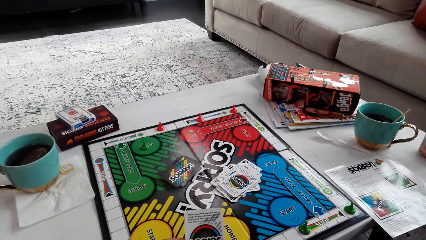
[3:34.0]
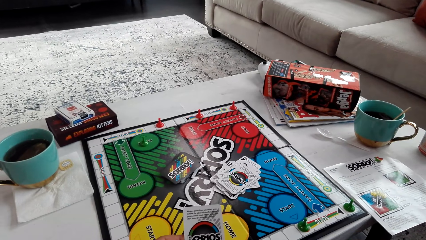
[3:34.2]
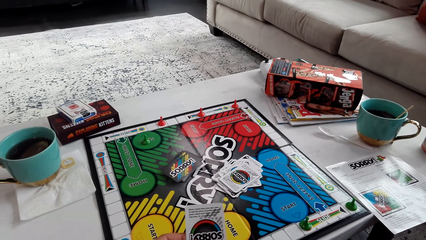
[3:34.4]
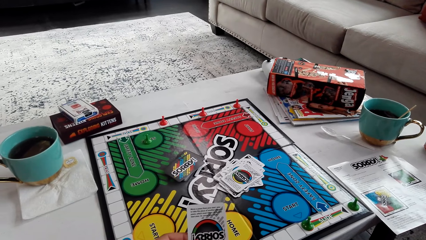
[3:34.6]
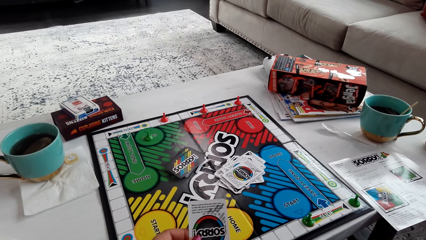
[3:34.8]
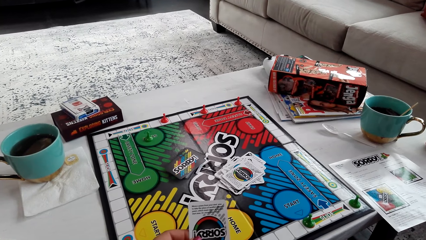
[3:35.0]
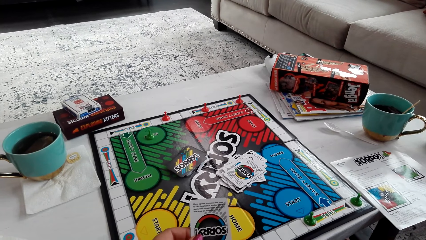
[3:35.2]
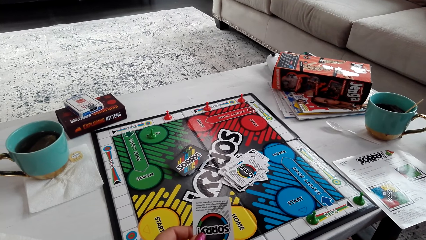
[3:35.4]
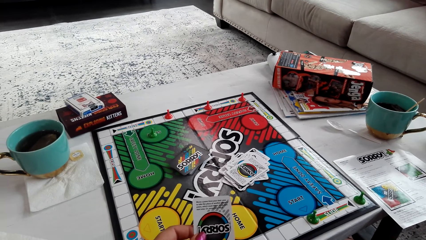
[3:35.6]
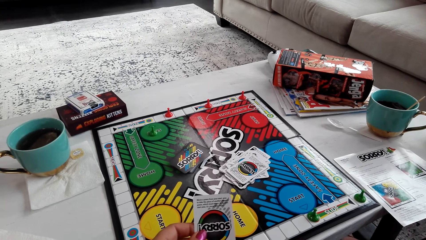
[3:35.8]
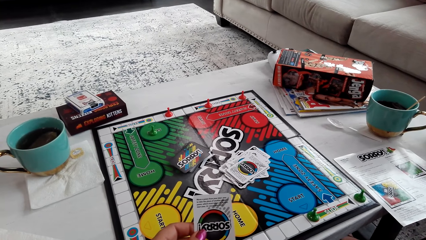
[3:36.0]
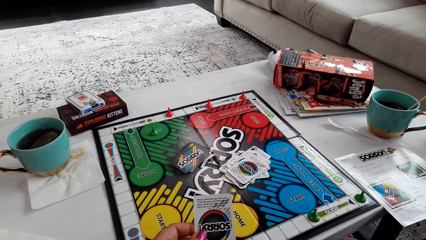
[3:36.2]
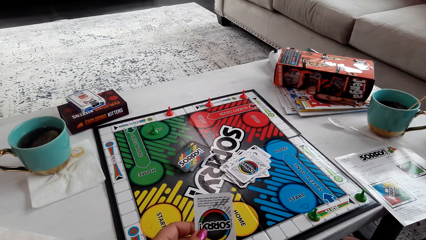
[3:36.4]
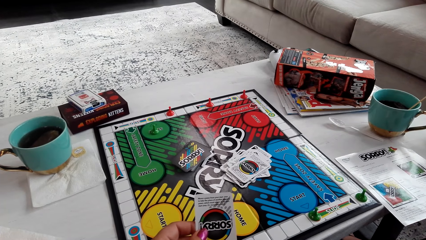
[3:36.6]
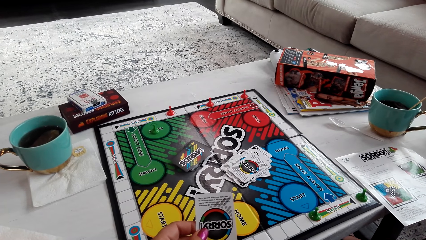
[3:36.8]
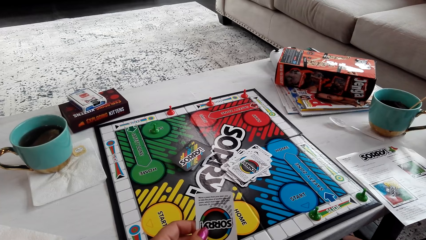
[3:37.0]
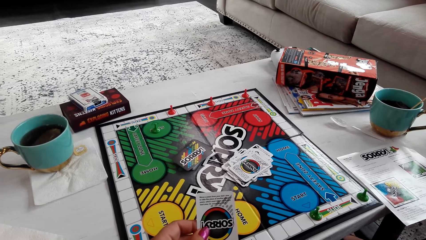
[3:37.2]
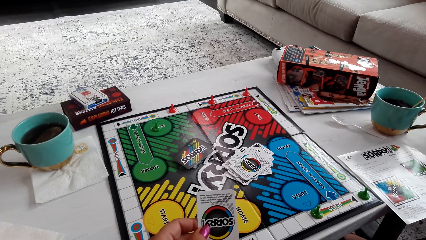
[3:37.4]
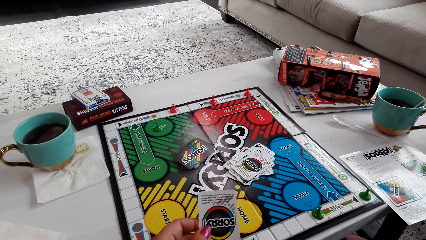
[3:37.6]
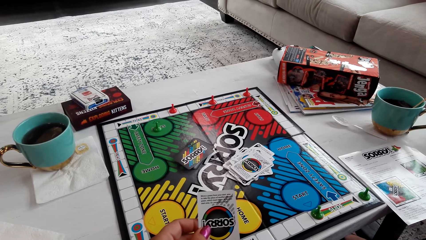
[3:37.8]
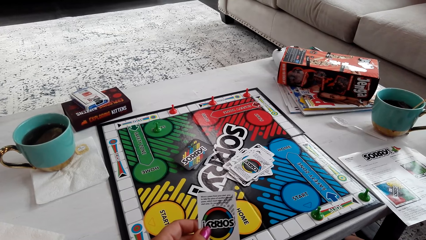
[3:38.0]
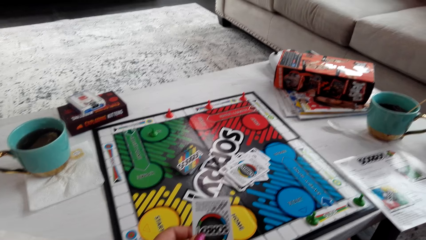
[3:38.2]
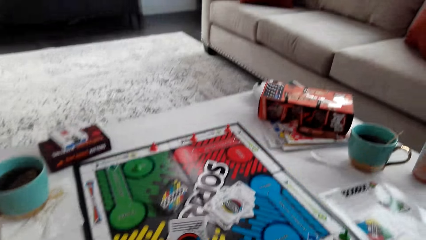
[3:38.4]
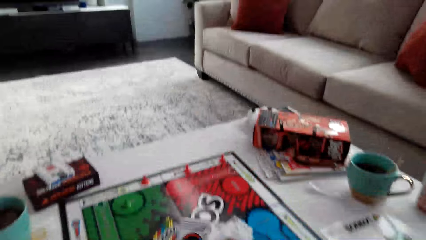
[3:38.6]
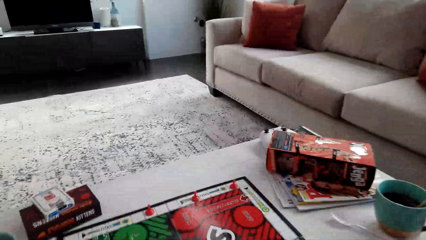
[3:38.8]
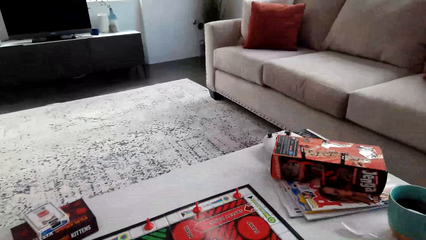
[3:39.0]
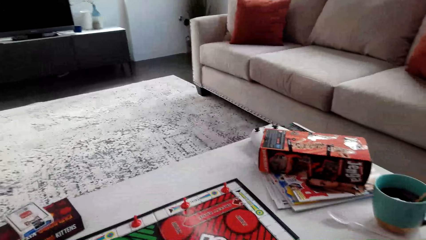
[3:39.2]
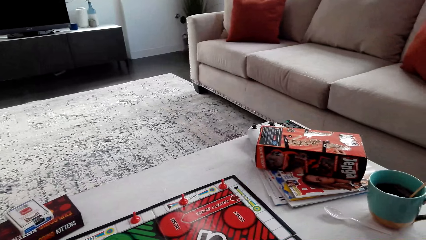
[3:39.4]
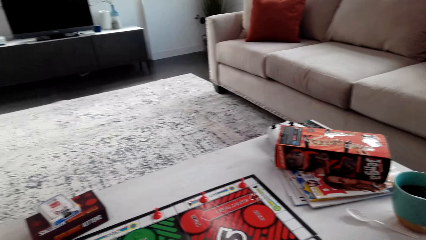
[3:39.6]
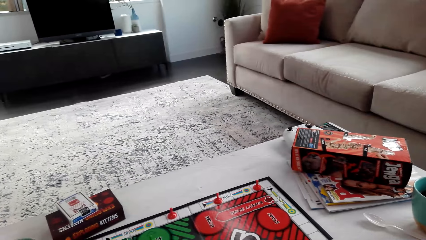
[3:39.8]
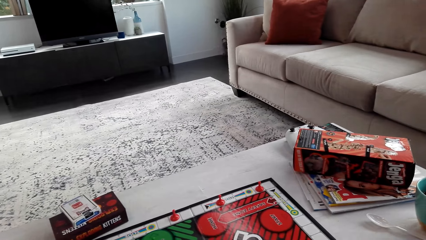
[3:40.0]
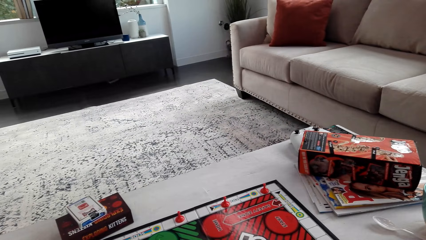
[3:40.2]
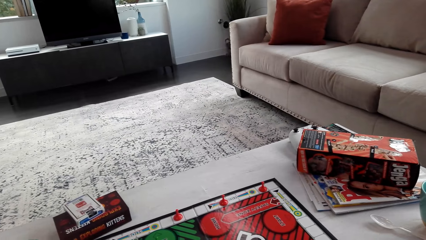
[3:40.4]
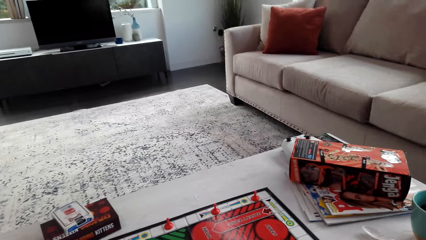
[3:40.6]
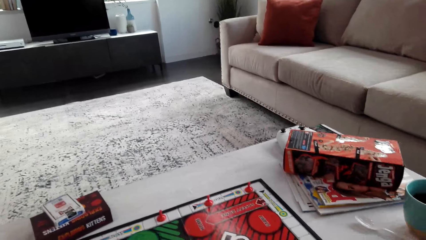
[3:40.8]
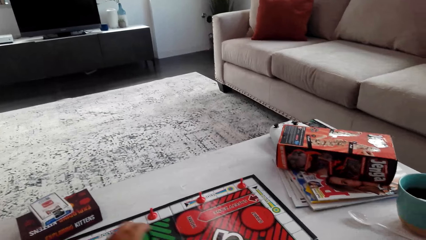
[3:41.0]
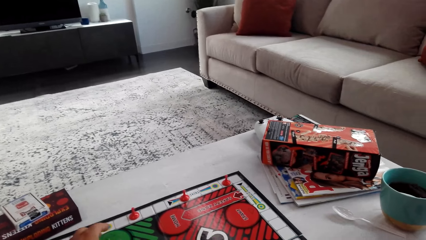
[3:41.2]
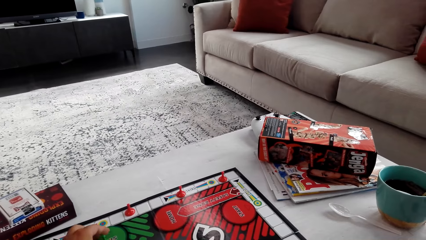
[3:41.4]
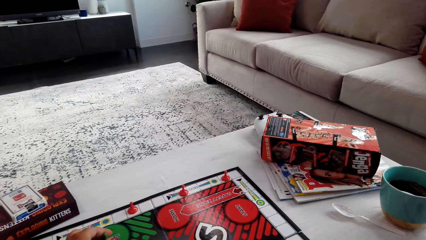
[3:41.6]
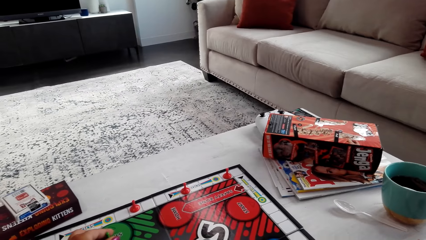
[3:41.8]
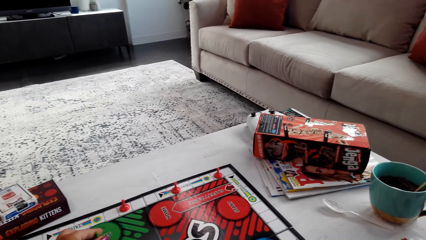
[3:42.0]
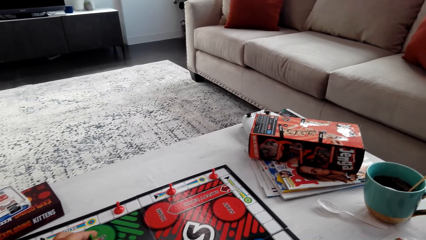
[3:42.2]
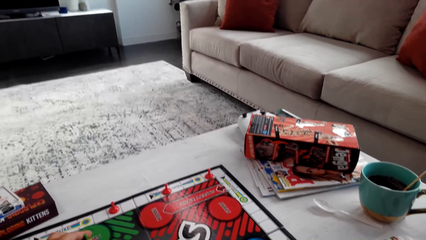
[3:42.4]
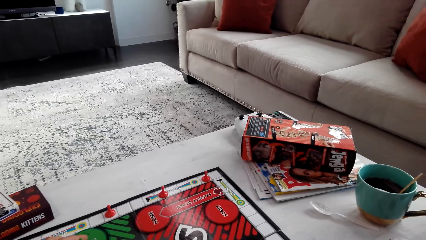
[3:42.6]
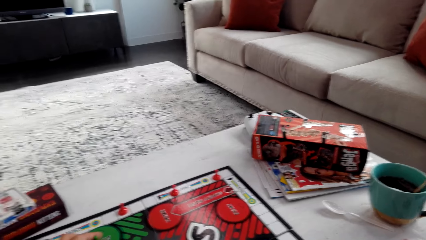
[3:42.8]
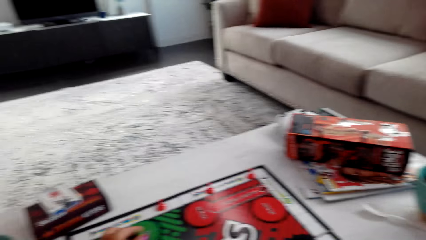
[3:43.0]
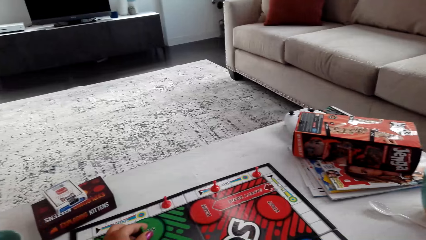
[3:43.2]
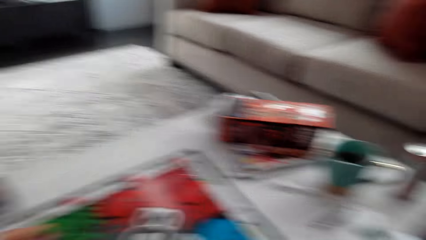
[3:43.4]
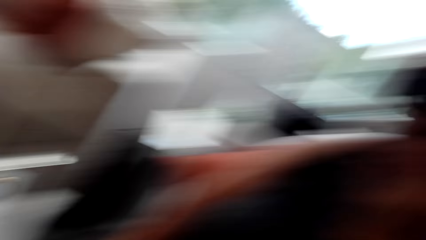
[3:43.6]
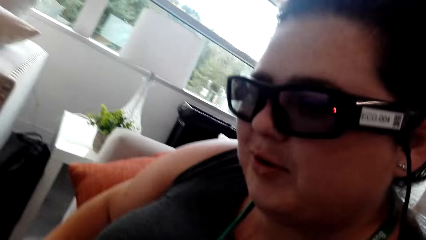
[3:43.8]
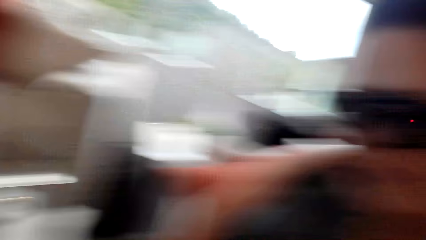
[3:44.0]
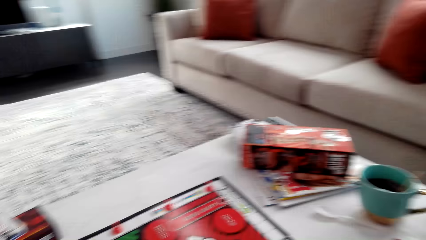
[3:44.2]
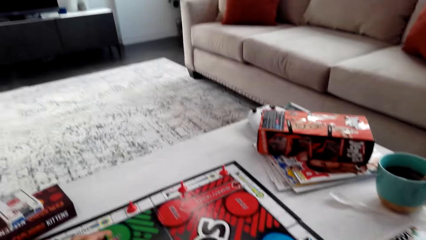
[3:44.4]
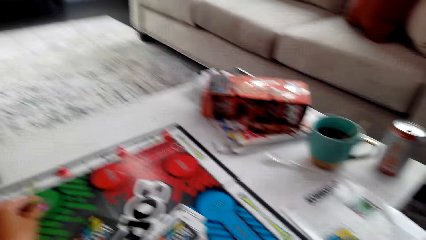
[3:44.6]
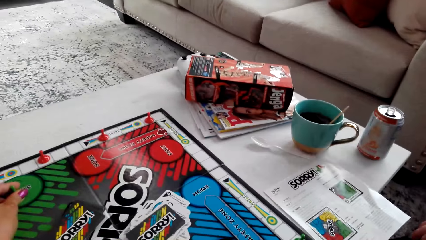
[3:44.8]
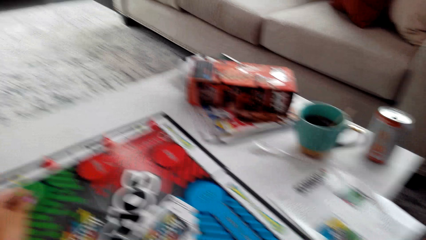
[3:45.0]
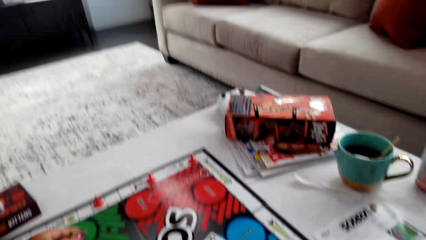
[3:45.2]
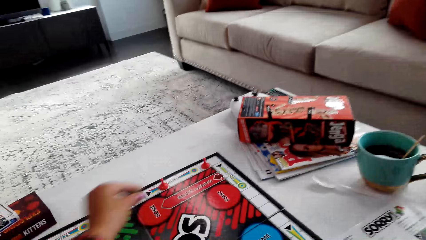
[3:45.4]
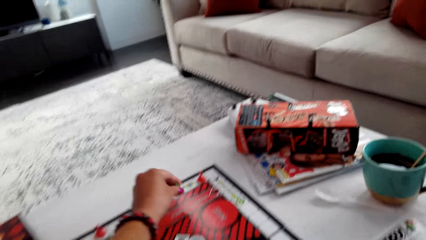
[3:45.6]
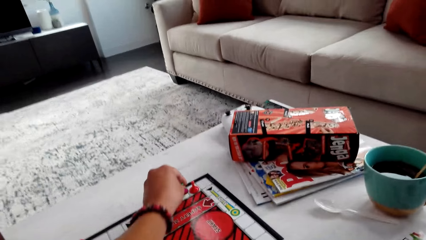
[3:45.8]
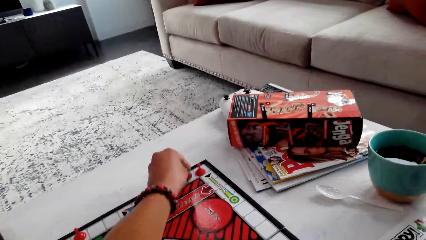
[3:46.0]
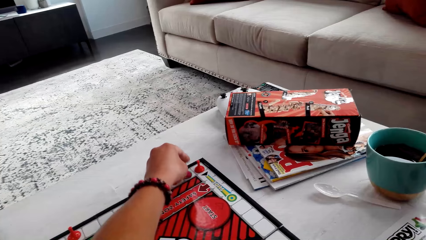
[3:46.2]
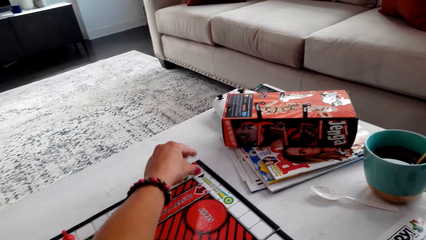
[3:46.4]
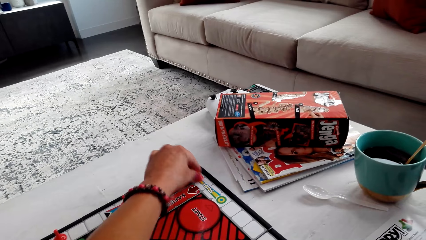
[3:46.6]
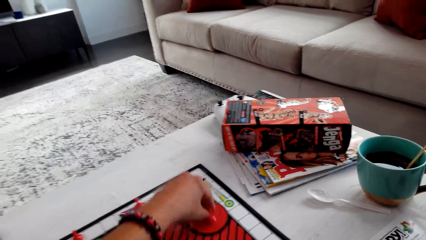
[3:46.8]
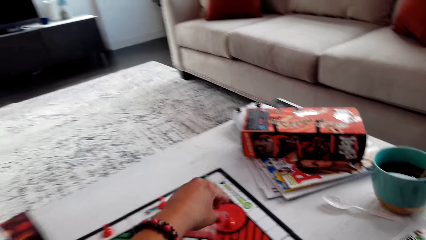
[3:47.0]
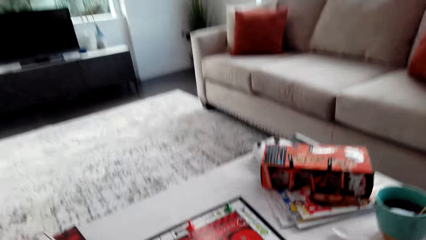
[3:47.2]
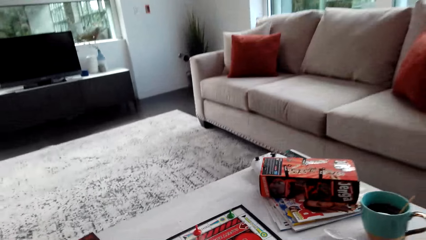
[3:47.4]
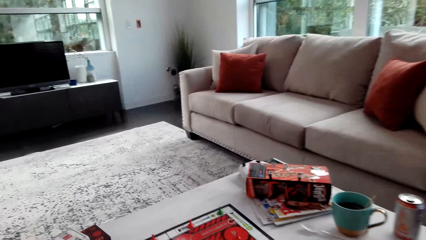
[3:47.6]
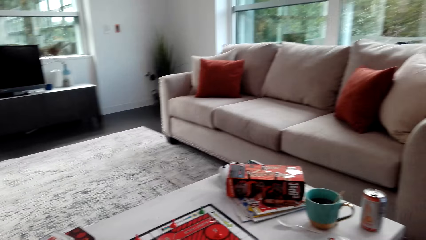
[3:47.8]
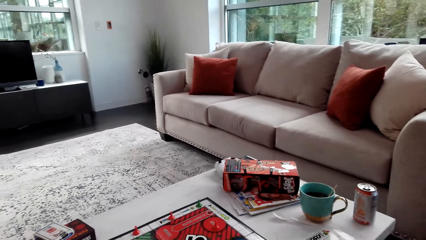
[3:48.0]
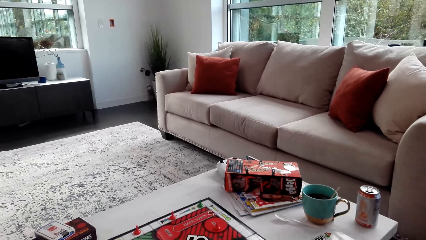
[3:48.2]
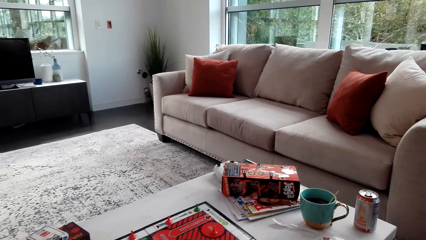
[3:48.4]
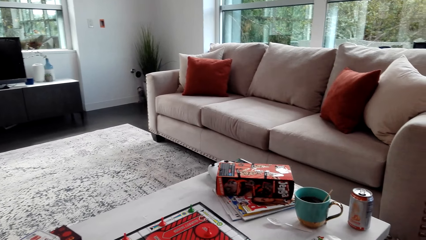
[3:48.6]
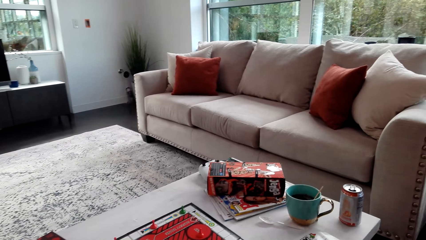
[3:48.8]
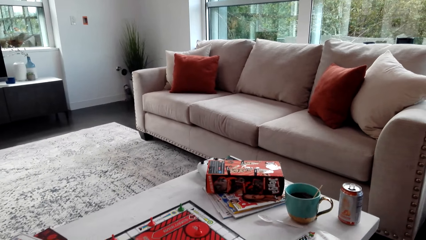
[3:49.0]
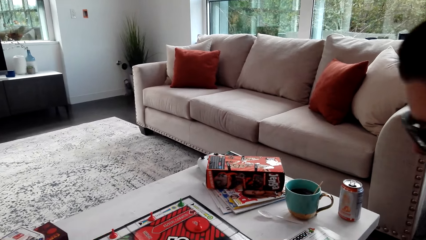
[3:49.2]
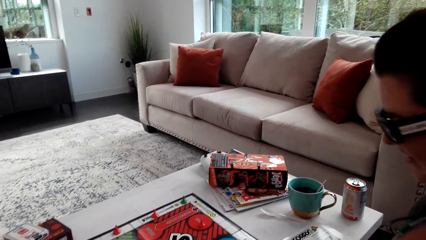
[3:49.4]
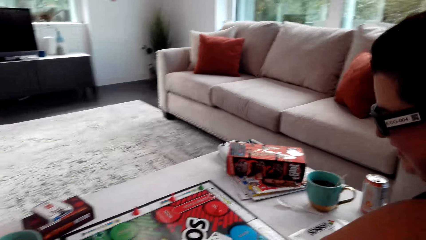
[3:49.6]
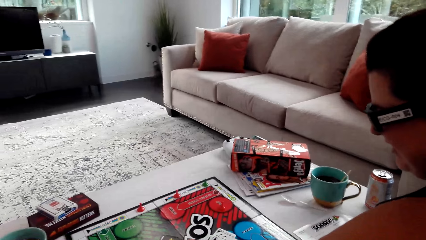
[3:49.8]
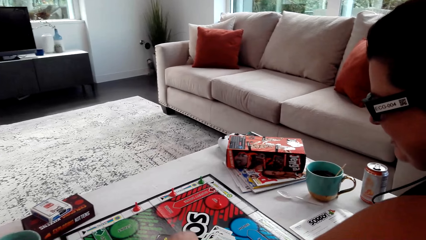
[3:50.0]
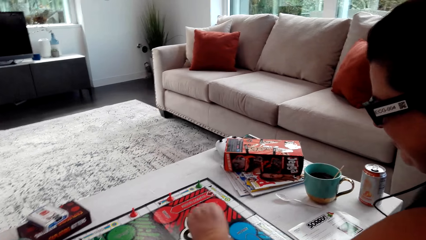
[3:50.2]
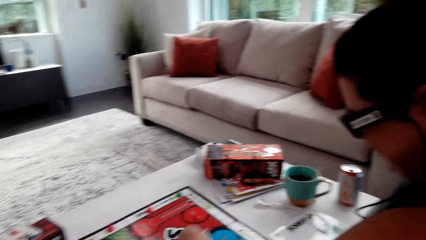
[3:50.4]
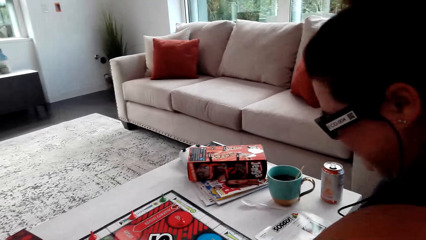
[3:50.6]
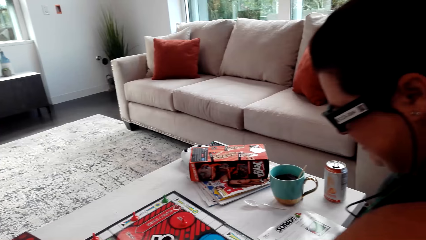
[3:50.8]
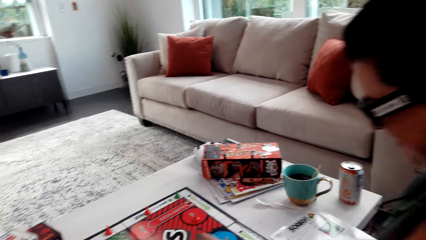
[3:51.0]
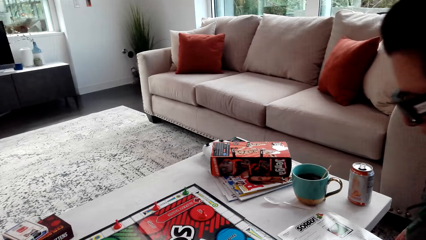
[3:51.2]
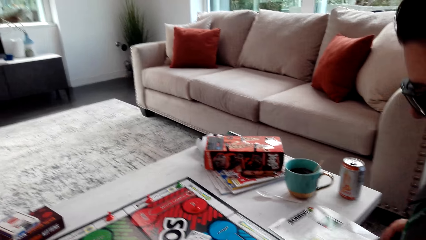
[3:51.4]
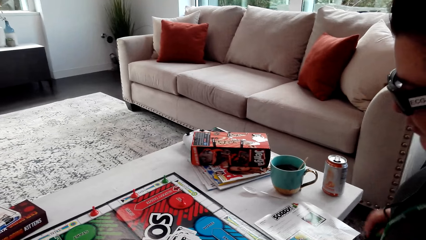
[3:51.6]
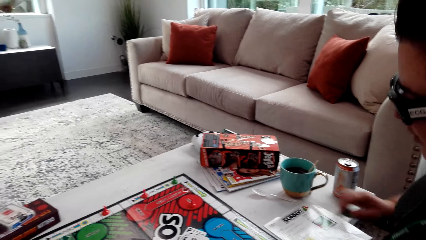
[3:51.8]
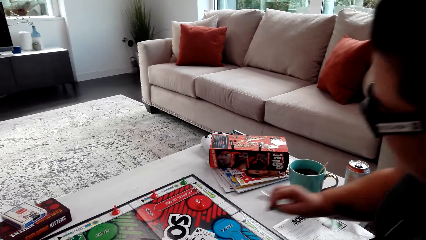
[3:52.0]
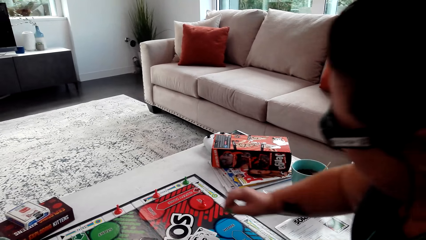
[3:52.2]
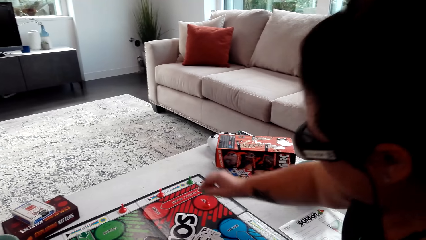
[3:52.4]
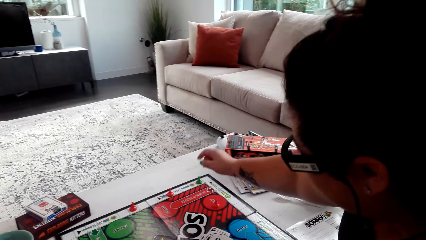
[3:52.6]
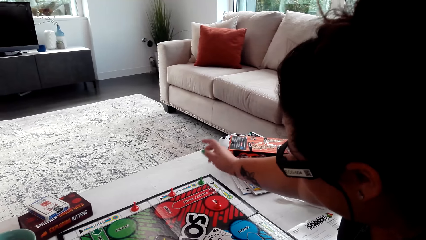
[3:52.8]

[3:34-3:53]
The camera wearer moves the pawn. They look around the room. They move the opponent pawn away and arrange the pawns on the board. The woman drops the sorry game card on the table. She picks up the card.
